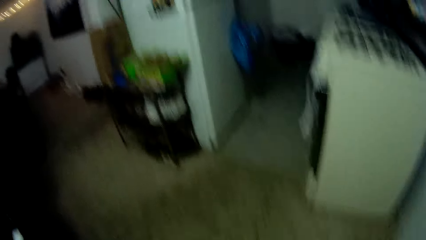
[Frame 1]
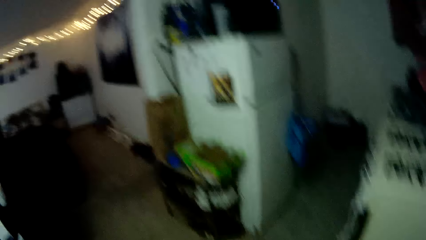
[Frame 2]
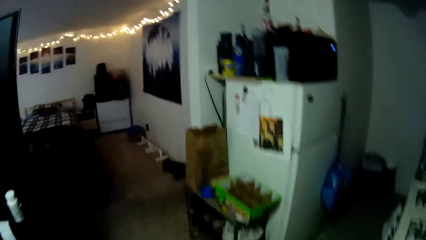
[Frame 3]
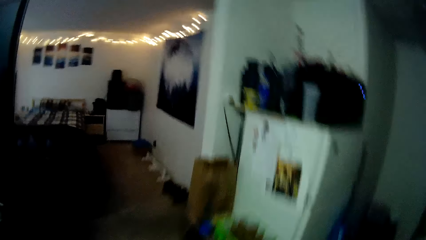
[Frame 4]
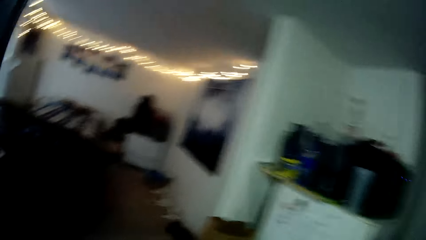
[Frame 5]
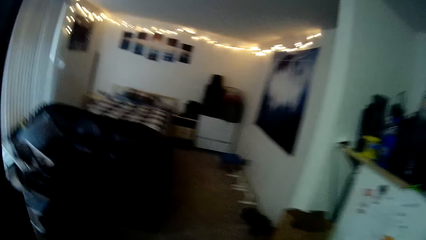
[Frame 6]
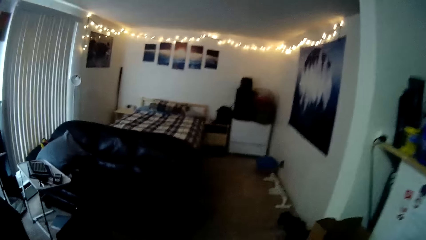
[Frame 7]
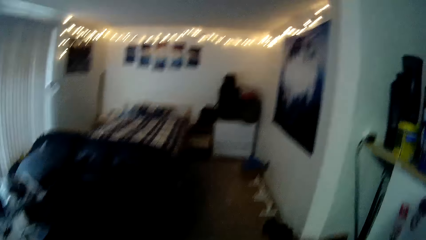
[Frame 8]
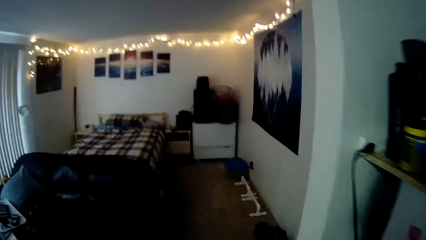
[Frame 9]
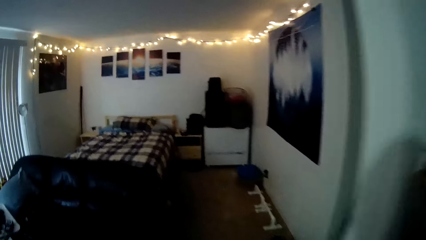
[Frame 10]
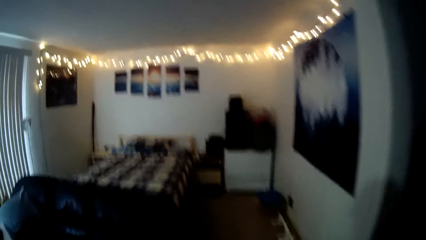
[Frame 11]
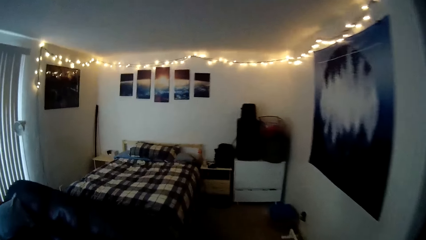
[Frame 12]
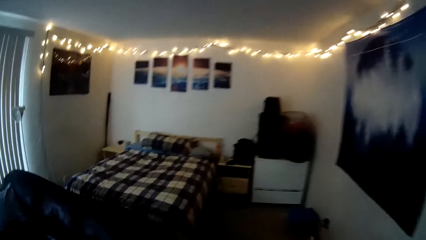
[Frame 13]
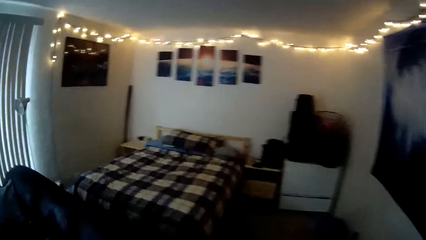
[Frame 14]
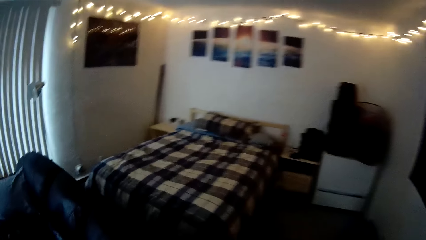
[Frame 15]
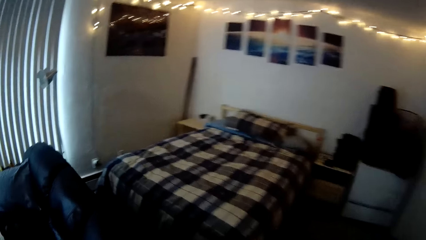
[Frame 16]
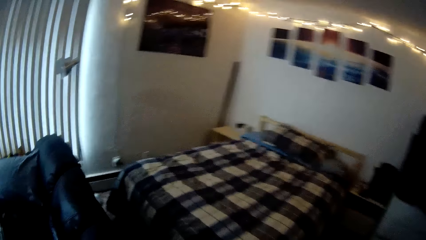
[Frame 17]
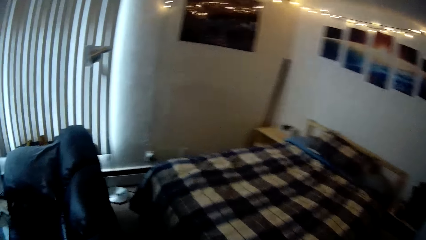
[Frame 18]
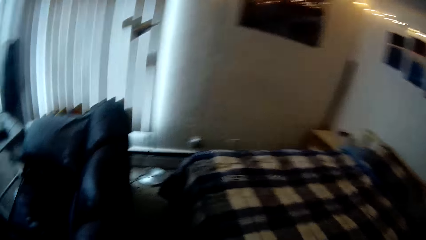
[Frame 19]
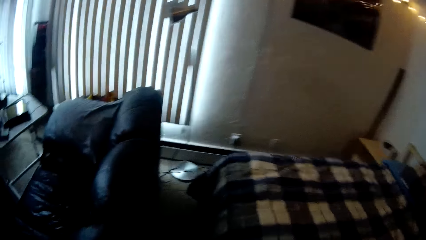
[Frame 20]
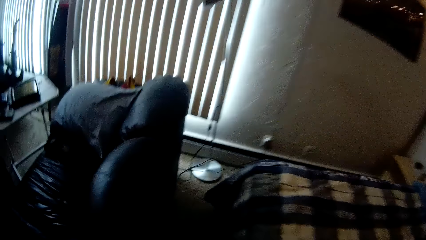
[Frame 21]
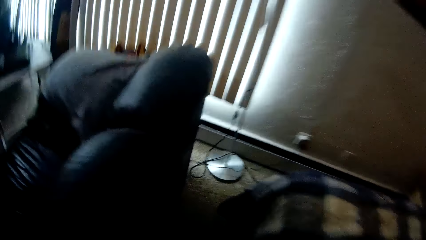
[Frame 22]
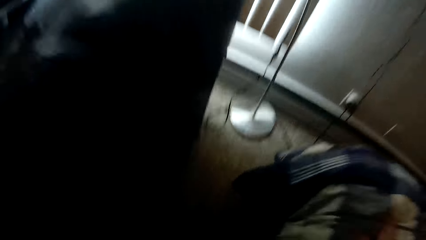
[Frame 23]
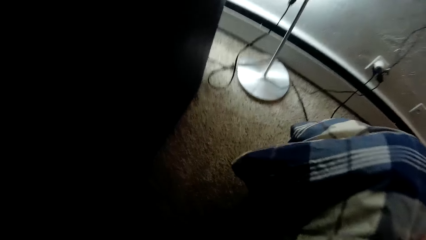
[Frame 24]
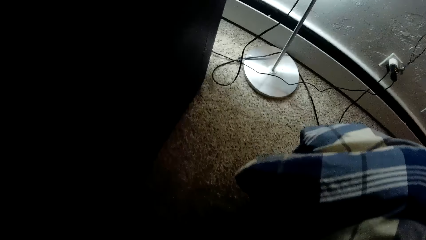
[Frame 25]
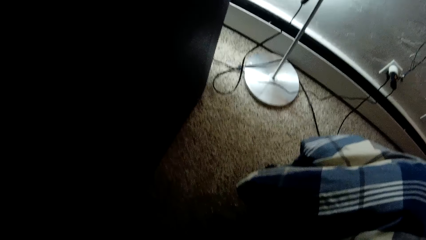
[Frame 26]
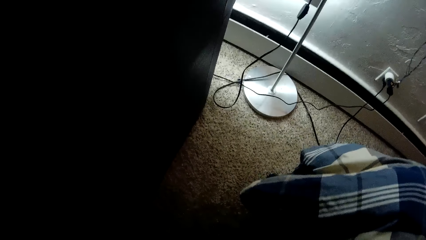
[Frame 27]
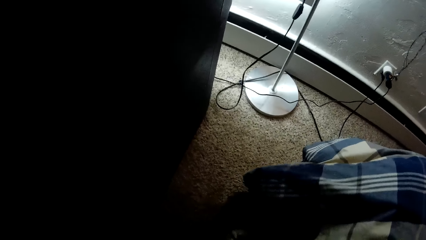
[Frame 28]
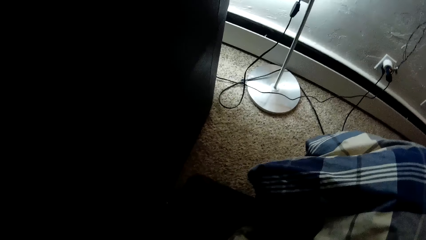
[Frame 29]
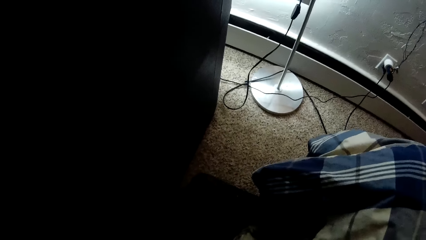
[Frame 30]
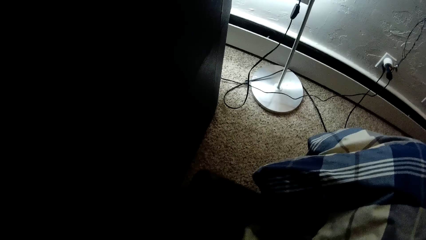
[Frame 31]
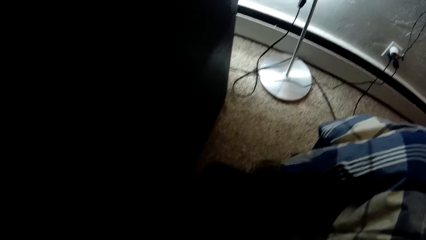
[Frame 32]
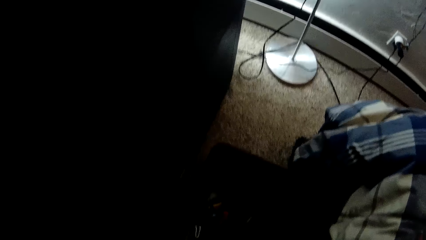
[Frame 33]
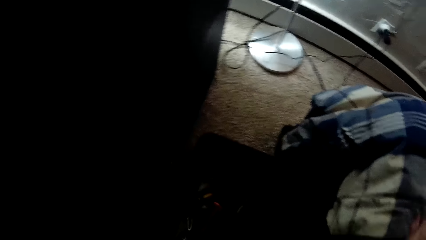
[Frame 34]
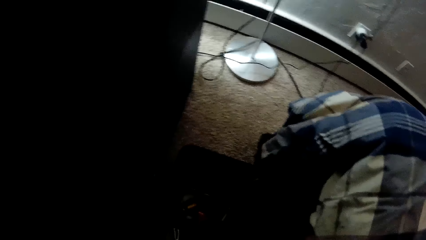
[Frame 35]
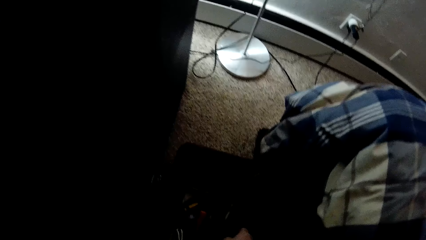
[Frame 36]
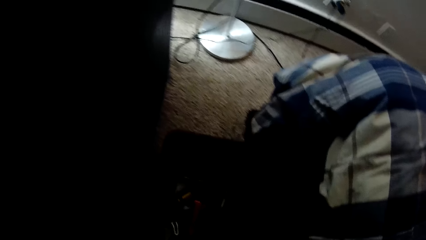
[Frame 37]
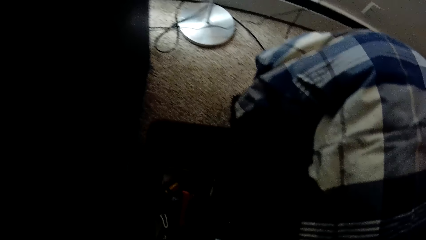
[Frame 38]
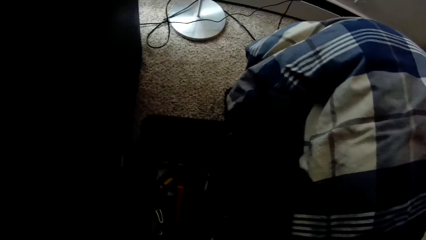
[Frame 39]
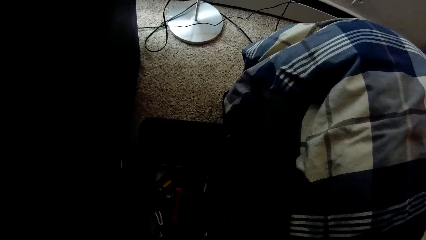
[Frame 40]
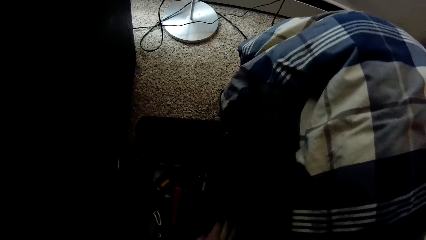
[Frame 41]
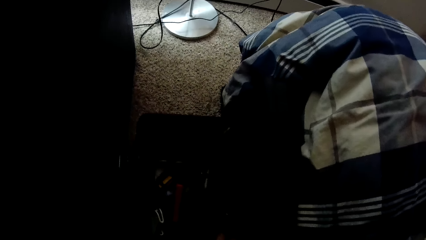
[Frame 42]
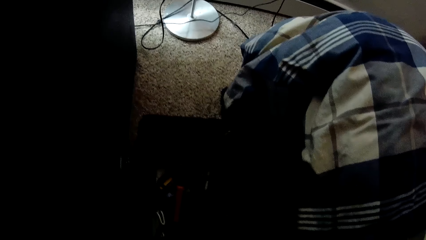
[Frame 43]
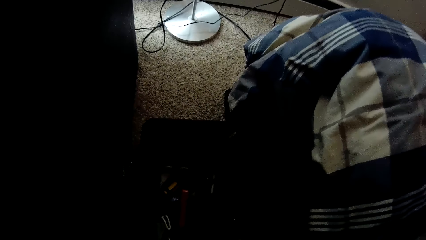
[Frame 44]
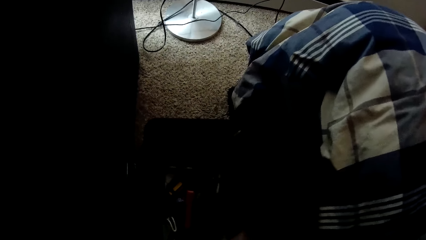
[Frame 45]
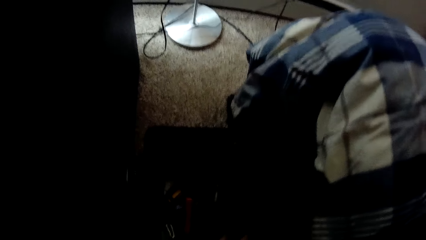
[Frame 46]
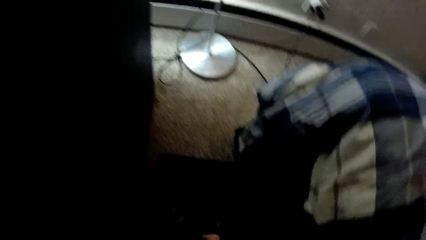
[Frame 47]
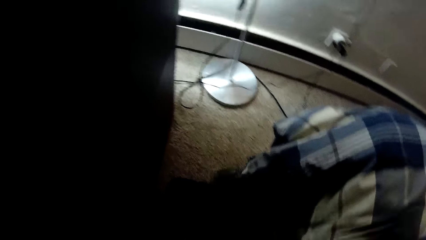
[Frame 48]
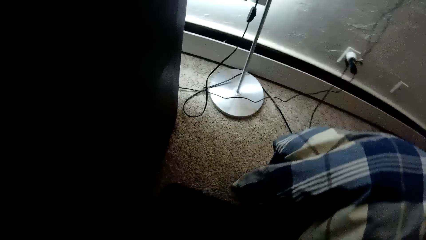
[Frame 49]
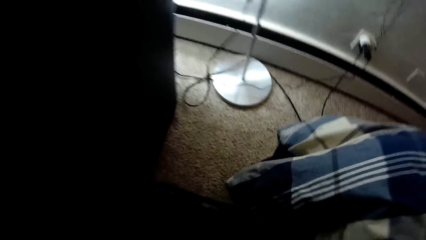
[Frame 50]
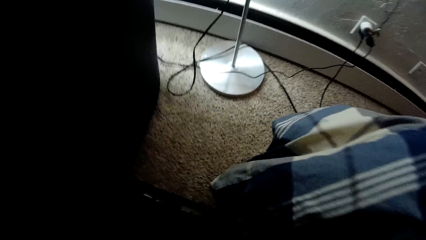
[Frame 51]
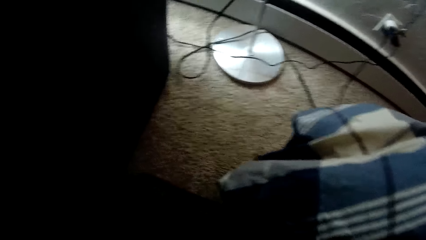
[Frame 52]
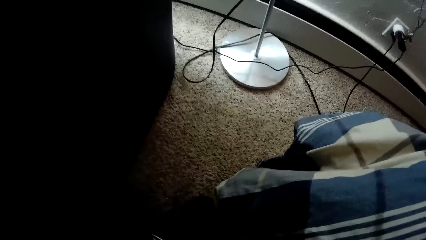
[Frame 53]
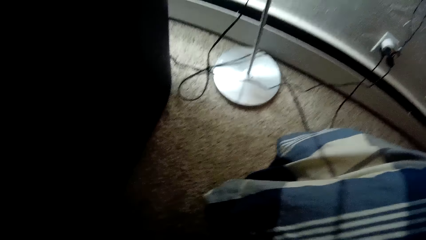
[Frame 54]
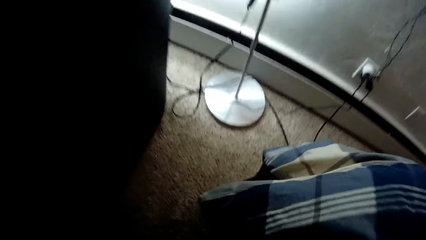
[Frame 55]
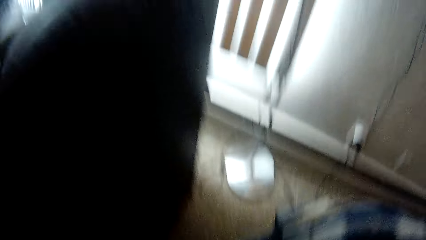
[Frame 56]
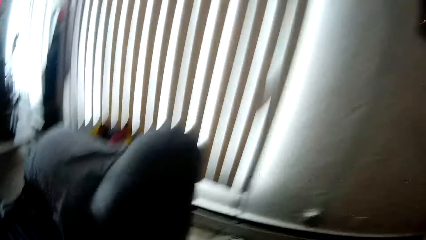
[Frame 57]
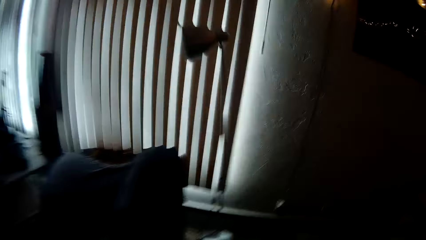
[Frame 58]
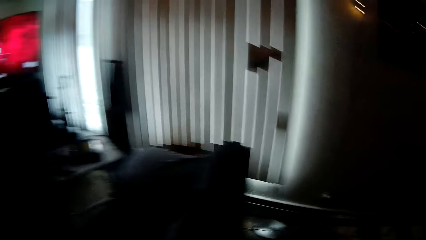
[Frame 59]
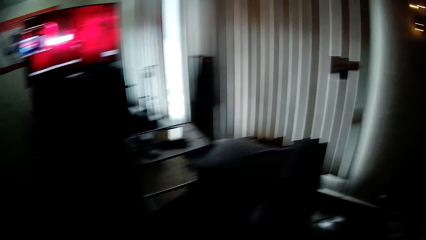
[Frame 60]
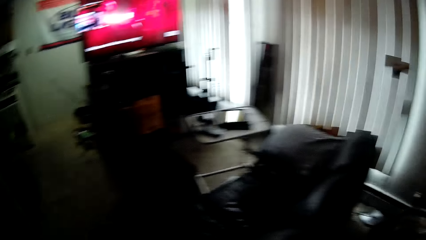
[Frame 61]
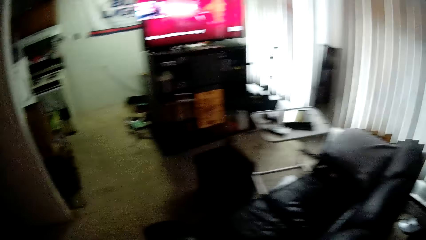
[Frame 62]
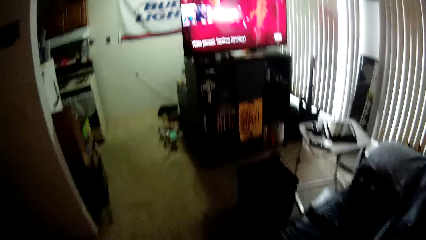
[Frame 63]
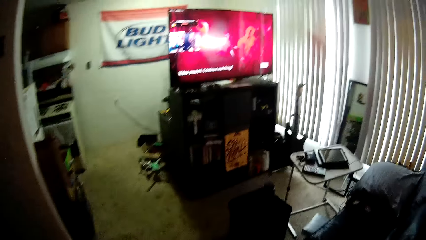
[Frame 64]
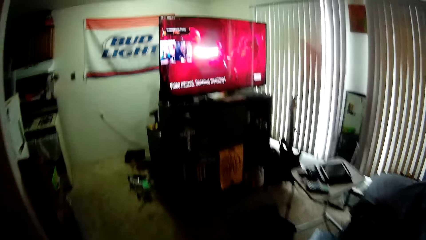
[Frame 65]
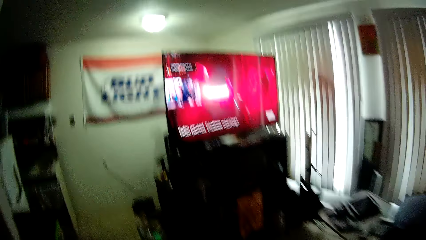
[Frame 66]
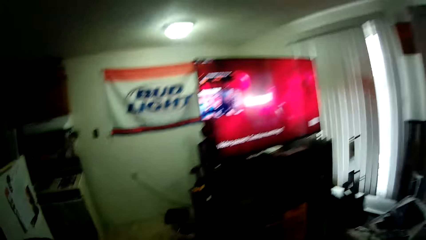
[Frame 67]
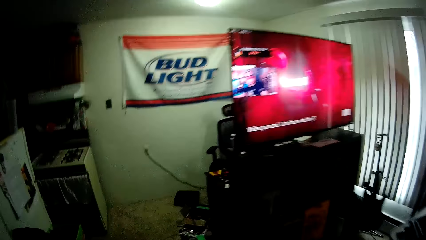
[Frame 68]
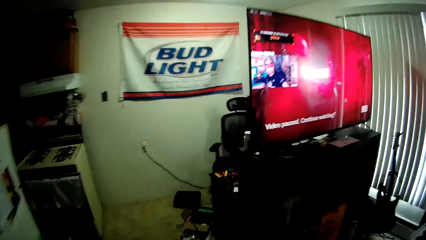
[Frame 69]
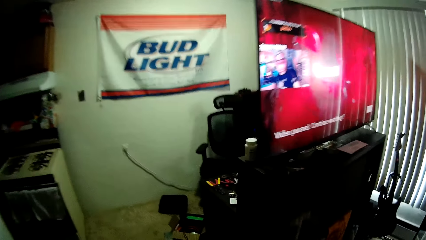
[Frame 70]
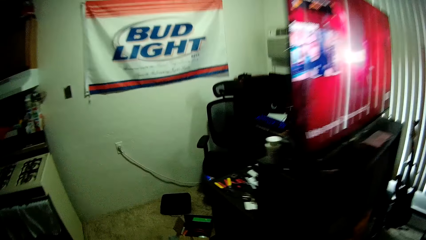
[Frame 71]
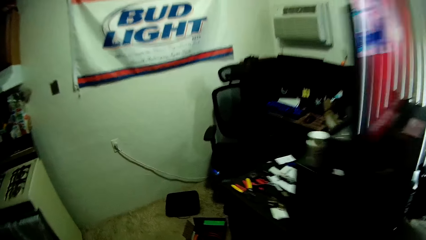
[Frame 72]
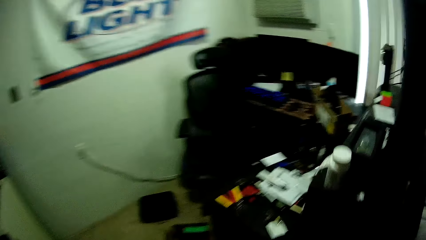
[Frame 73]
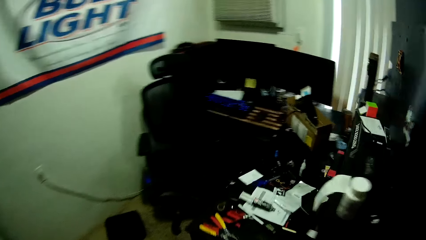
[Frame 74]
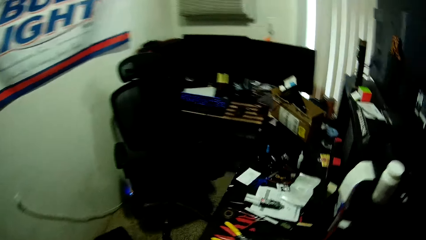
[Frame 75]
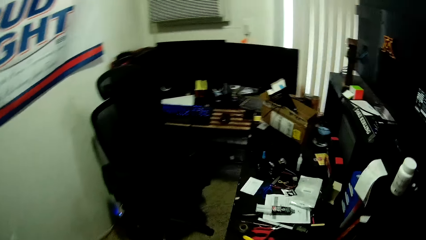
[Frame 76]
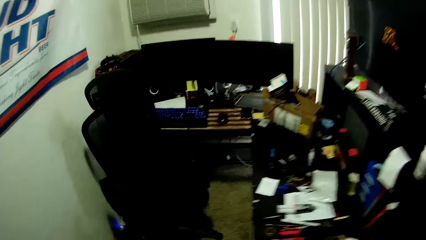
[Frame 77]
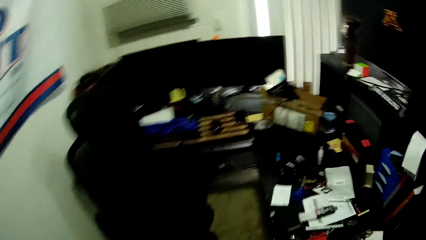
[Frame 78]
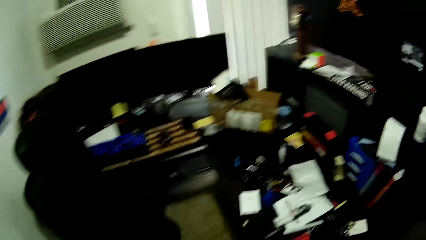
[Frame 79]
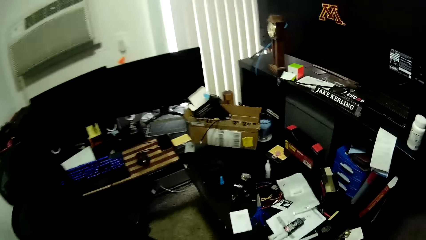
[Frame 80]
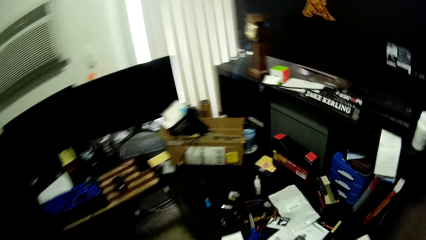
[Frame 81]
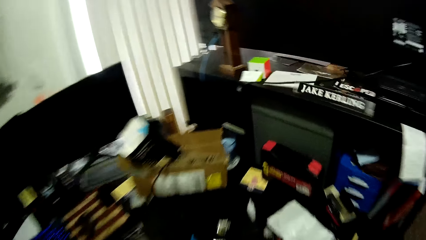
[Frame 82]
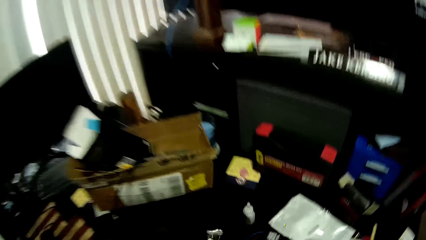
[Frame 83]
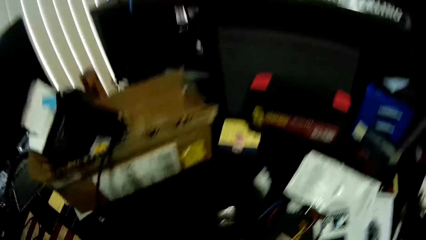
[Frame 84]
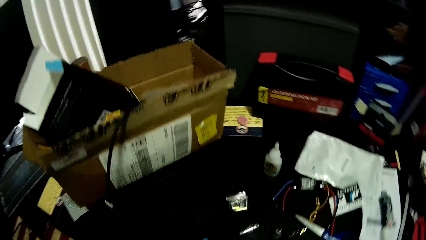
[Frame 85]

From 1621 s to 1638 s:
The camera wearer walks around the apartment towards the bedroom. They open a box. They search the box. They walk around the apartment.
